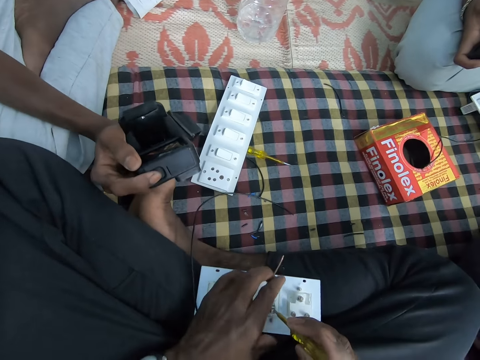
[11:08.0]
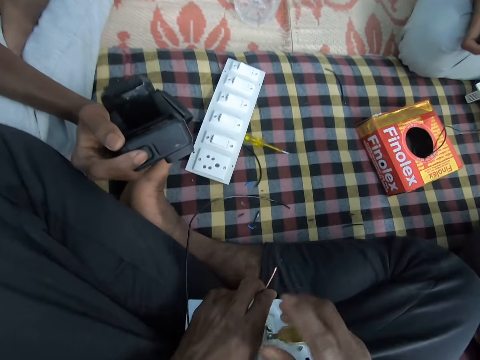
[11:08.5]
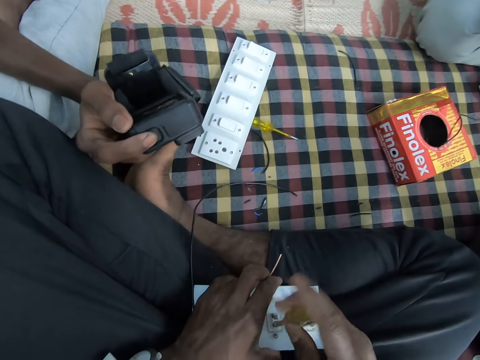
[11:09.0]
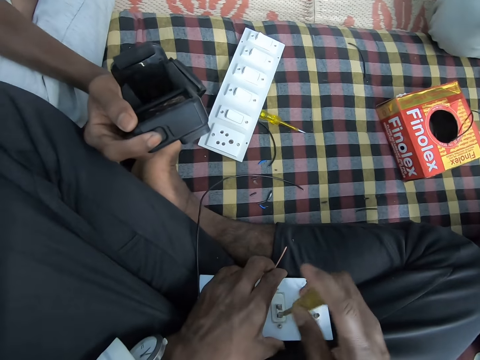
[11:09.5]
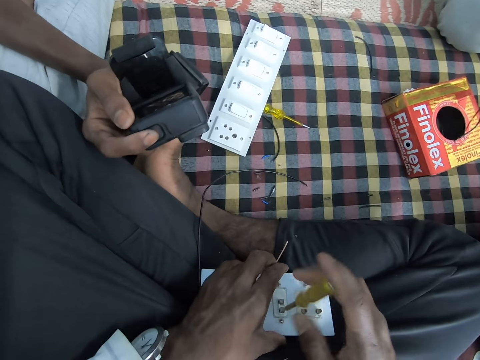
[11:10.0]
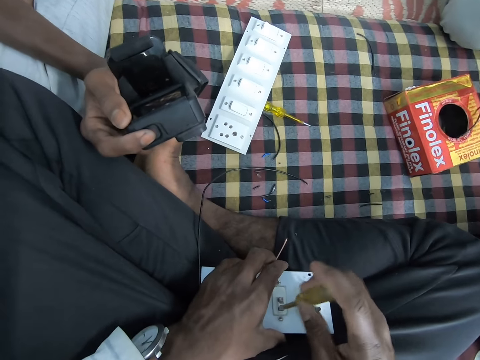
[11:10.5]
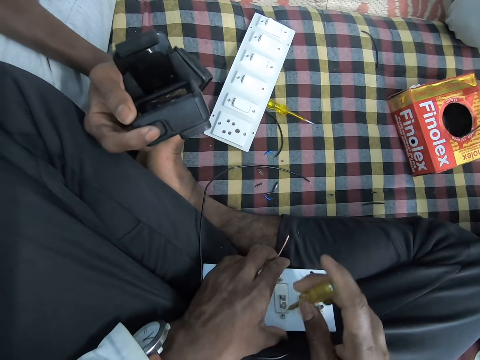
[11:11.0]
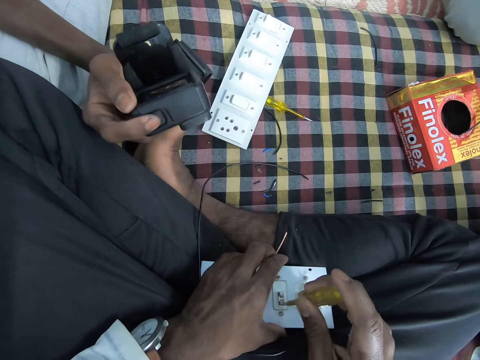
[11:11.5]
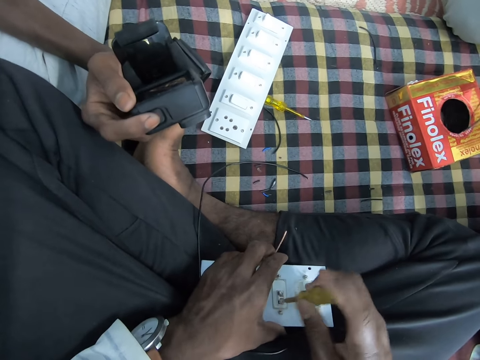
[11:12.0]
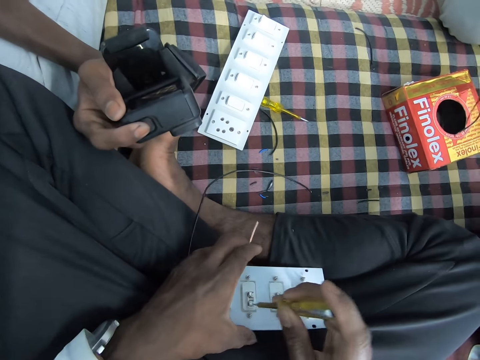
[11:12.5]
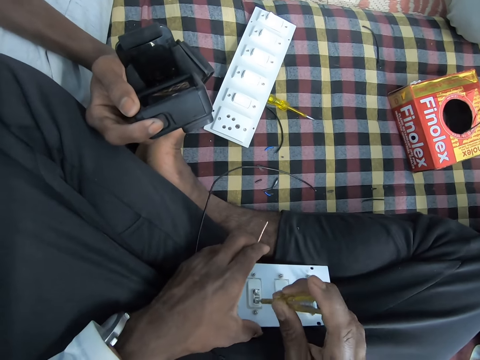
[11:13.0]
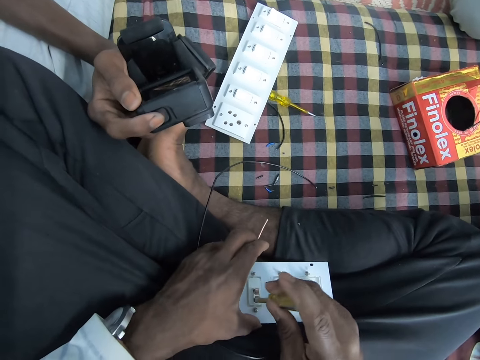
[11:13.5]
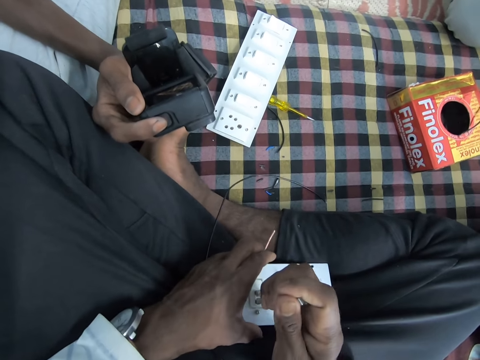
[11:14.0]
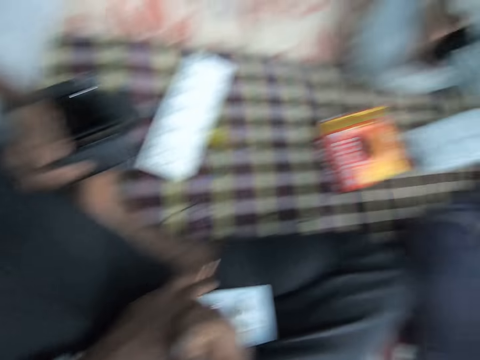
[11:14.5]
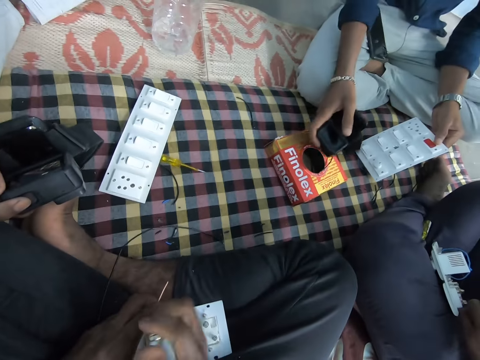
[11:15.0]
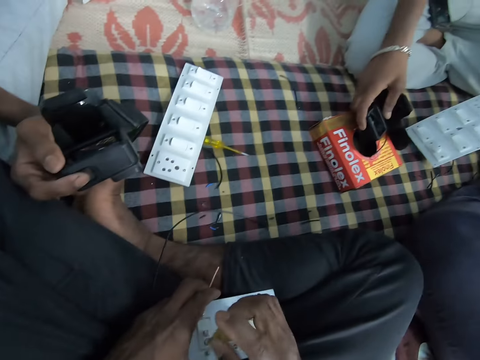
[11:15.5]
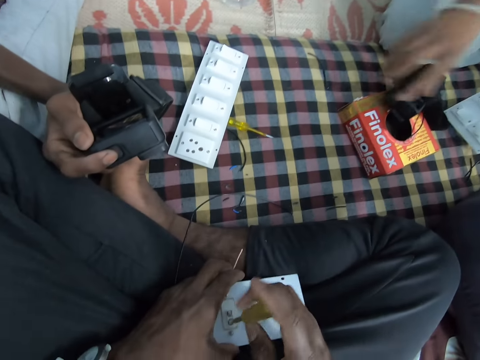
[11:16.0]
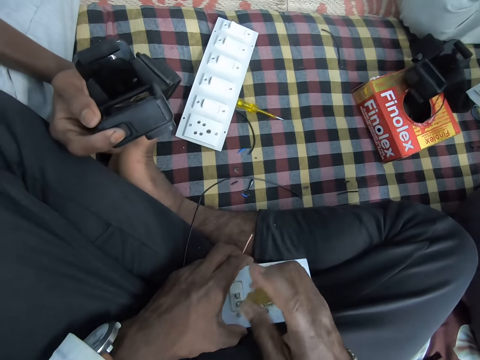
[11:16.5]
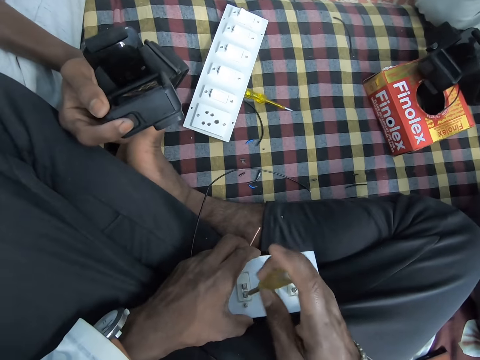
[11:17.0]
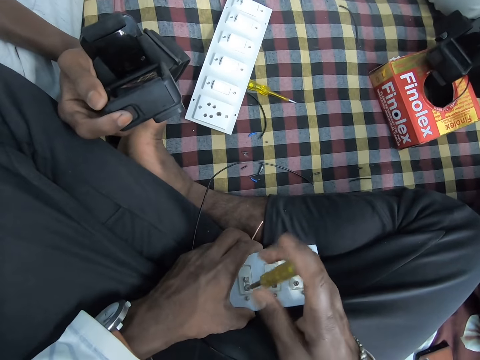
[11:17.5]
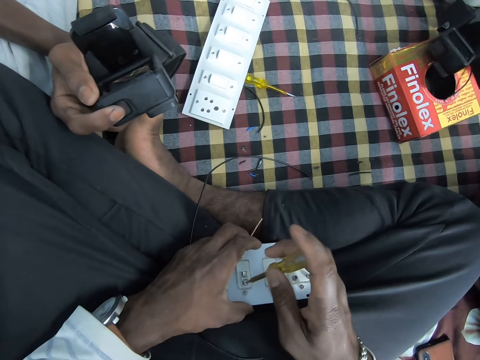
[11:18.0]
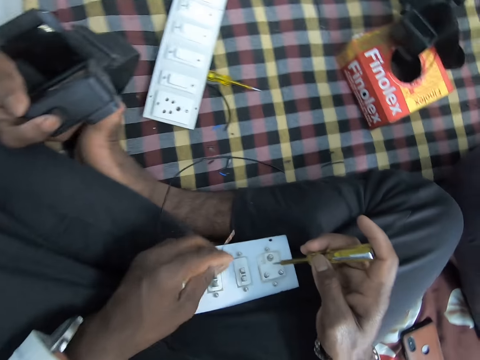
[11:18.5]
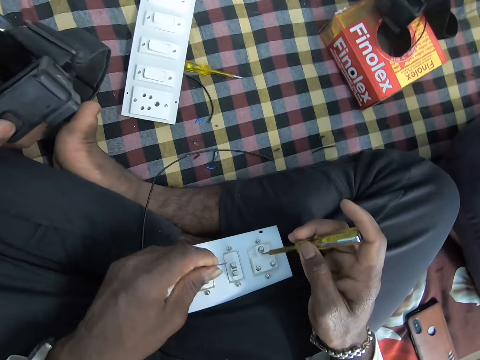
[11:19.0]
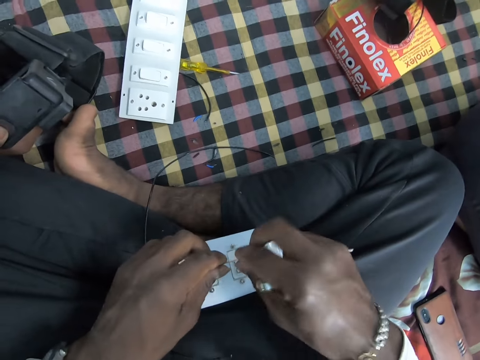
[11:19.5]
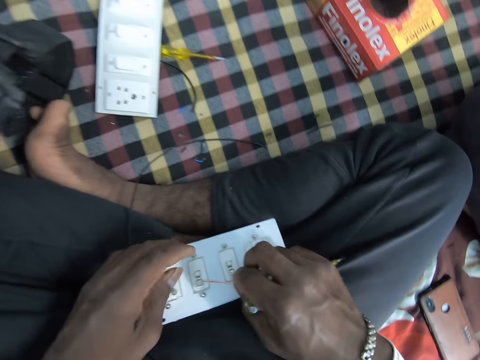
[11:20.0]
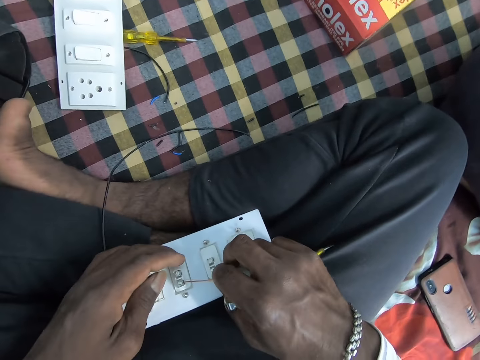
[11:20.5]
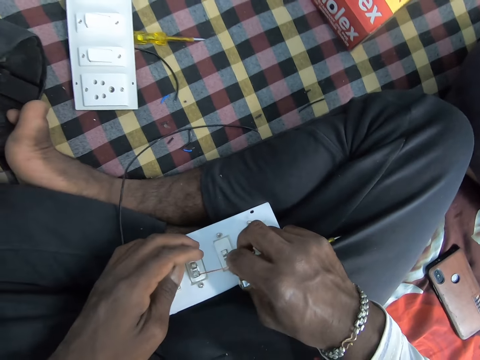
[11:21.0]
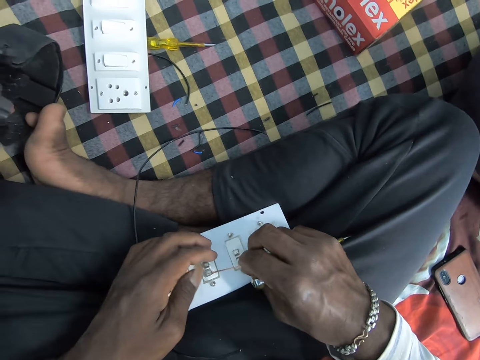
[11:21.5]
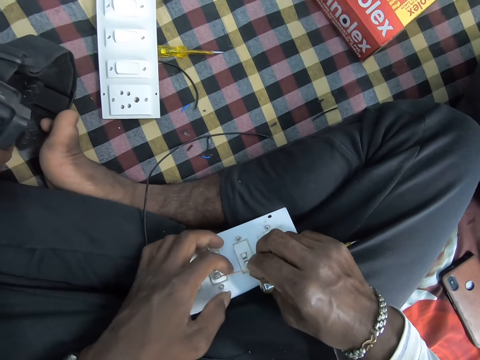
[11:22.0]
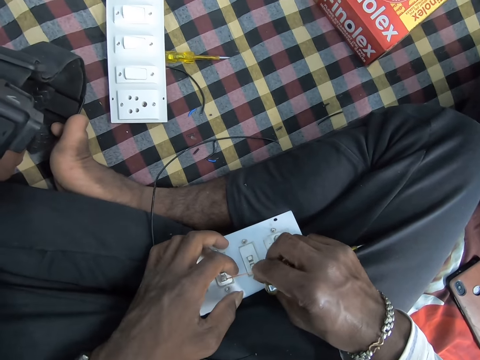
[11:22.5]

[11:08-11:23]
The camera wearer holds a cable. He loosens the screw of the extension board on his lap with the screwdriver in his right hand. He holds the extension board on the mat with his left hand. He pulls a plug socket with the screwdriver. He moves a hand. He loosens the screw of the extension board on his lap with the screwdriver in his right hand. A man drops the head camera on the carton with his right hand. The camera wearer moves the screwdriver. He passes the wire to his right hand from his left hand. He holds the cable with both hands. He puts the cable under the screw. He fixes the wire in the extension board with his right hand.

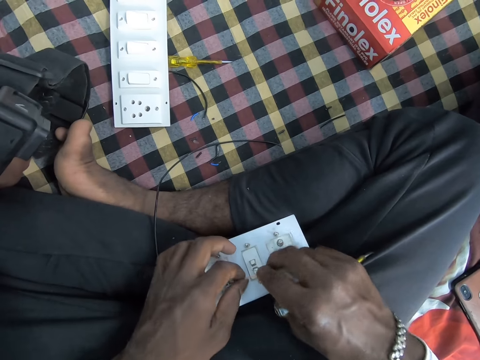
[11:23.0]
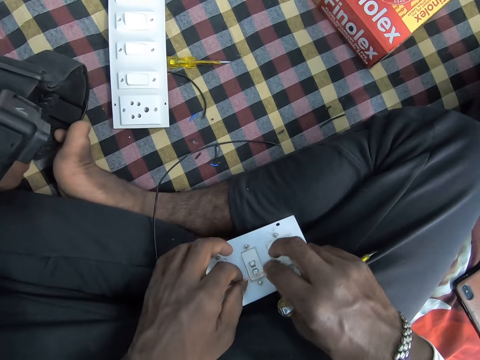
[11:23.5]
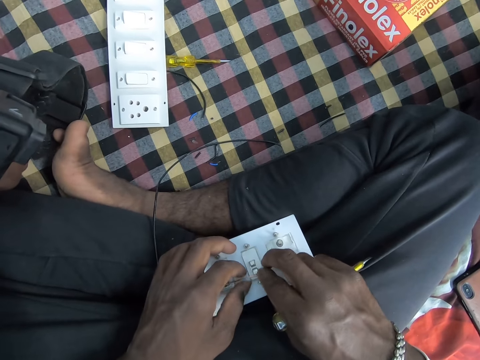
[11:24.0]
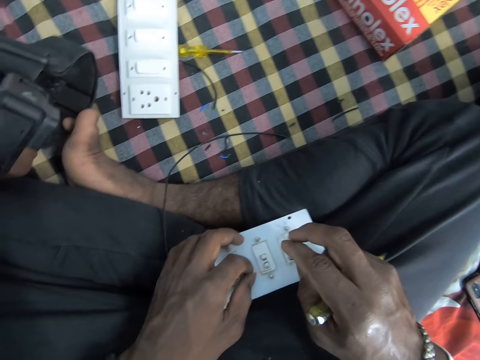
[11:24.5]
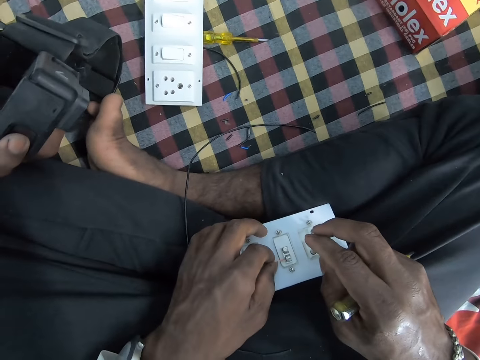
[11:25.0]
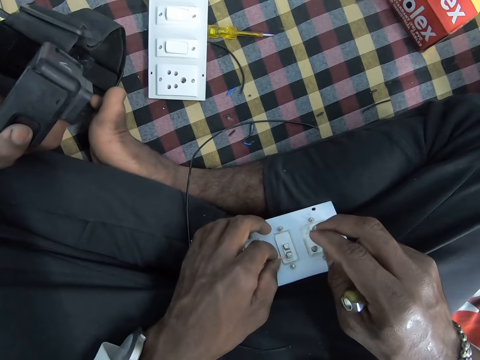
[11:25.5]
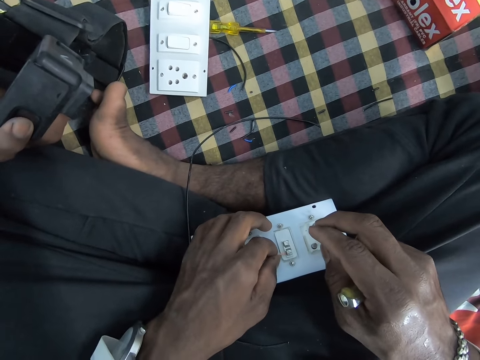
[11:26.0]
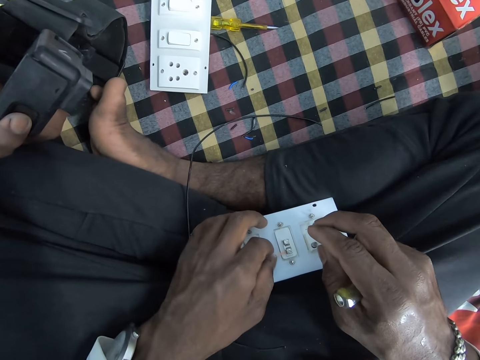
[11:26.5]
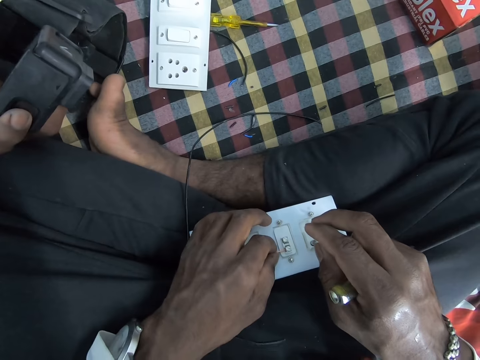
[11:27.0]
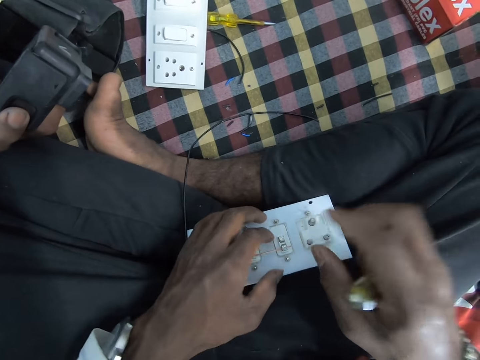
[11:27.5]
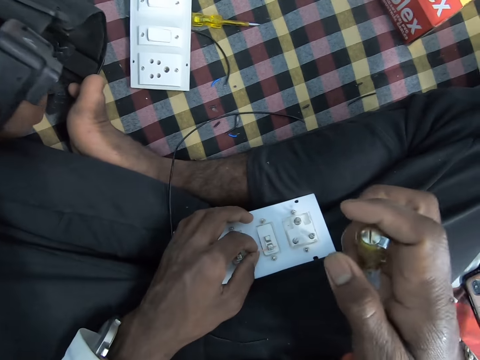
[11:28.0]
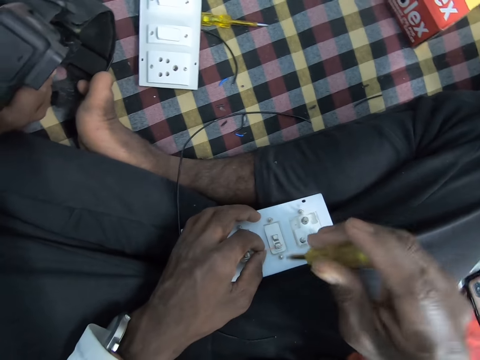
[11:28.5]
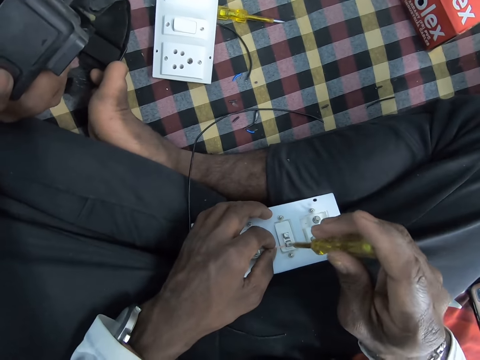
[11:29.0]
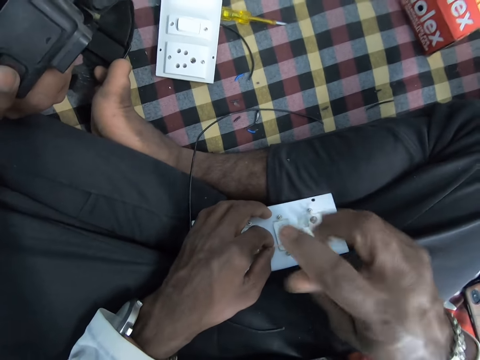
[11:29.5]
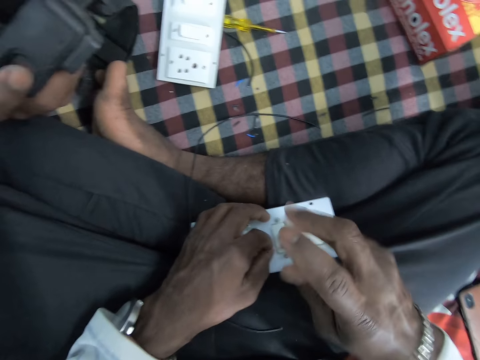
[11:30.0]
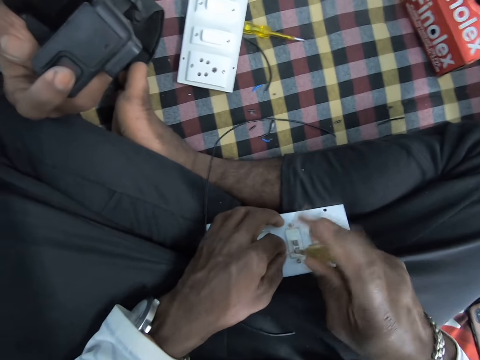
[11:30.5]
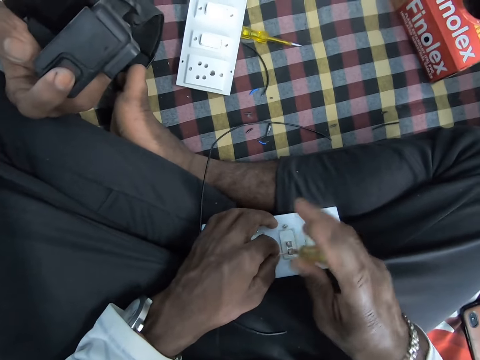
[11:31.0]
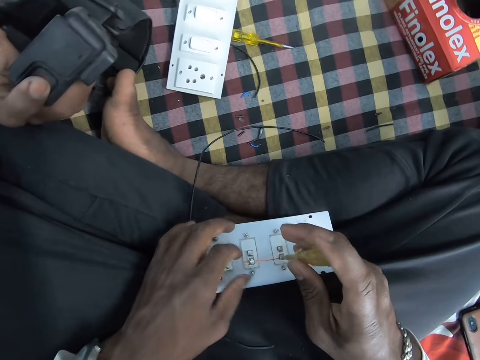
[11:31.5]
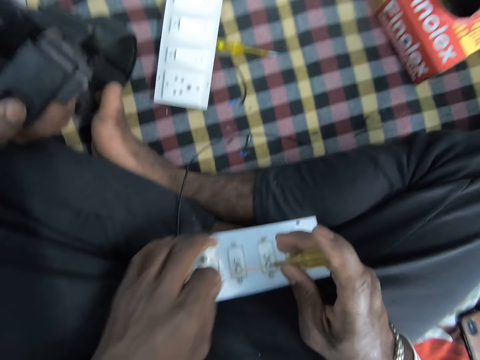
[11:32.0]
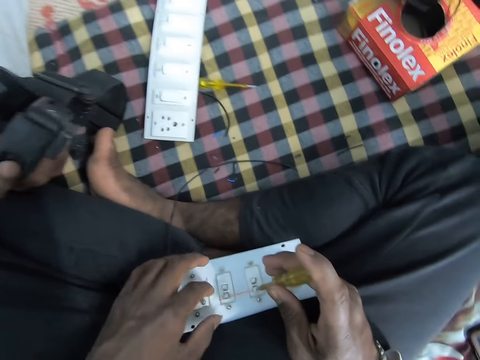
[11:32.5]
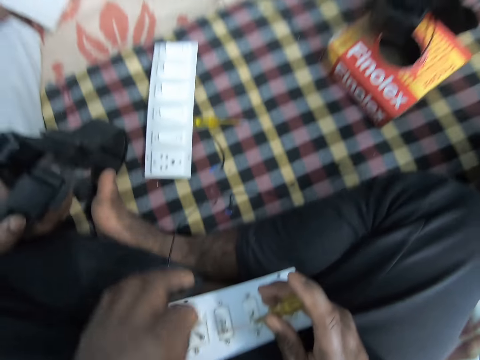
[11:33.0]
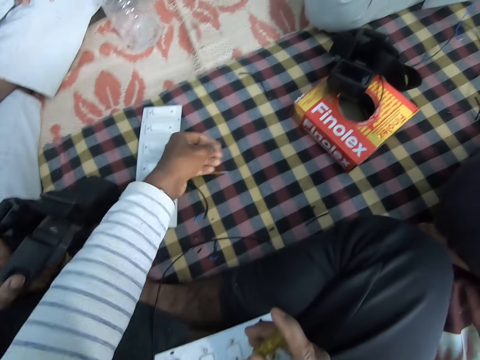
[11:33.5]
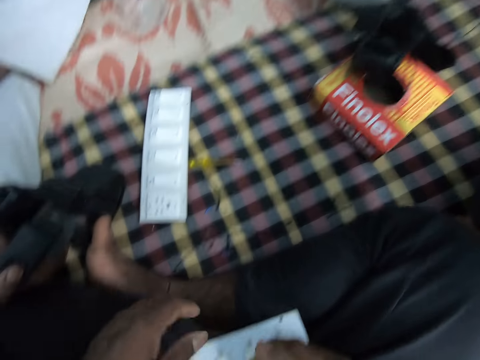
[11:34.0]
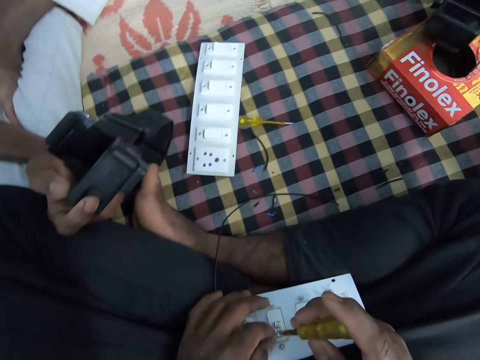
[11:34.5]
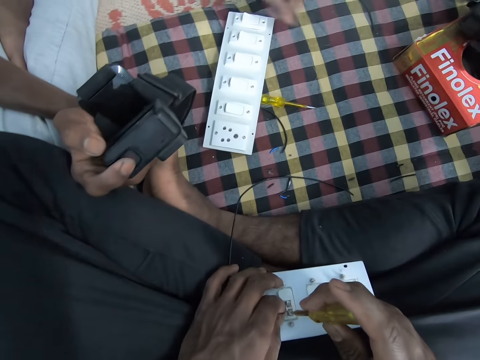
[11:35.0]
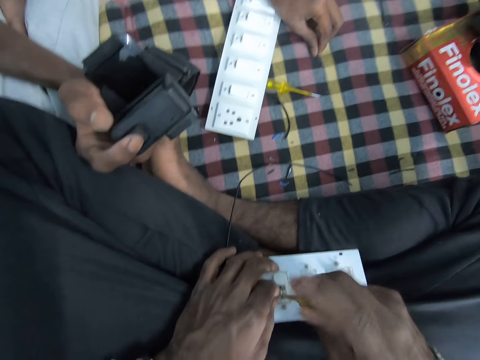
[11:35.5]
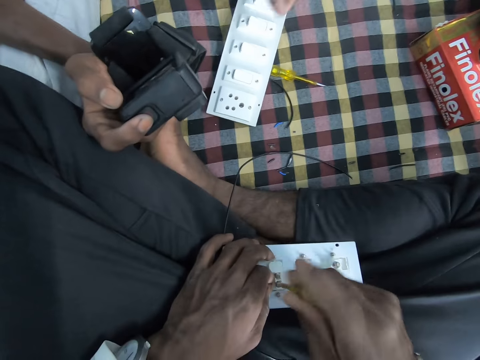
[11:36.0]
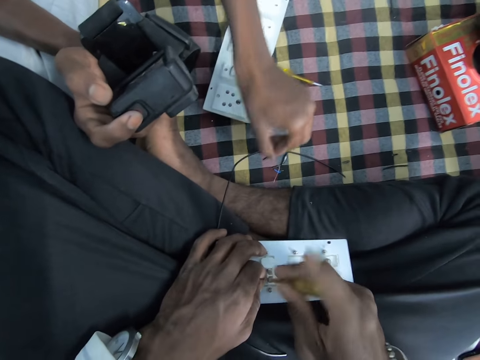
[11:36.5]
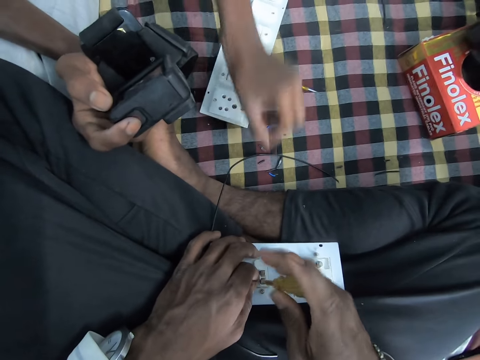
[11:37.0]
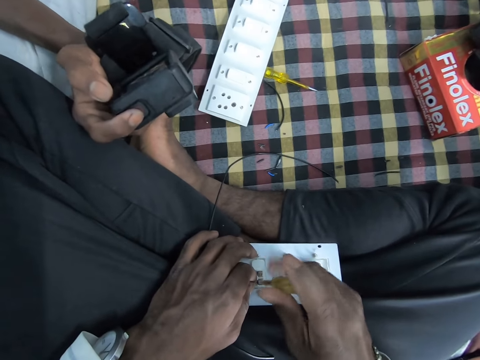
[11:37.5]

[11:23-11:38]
The camera wearer fixes the wire in the extension board with his left hand. He holds a cable. He turns a screwdriver. He tightens the screw of the extension board on his lap with the screwdriver in his right hand. He moves a hand. He removes the wire from the extension board with his left hand. He holds the cable. He picks a piece of a cable. He moves a hand and stretches a hand. He drops the wire on the mat with his left hand. He tightens the screw of the extension board on his lap with the screwdriver in his right hand. A man picks the wire from the mat with his left hand. The man drops the wire on the mat with his left hand.
